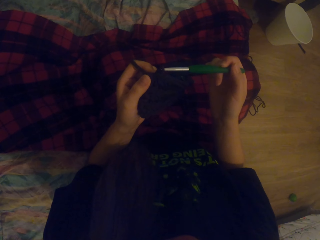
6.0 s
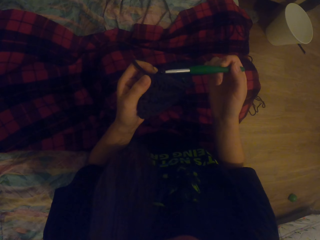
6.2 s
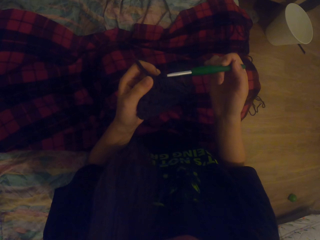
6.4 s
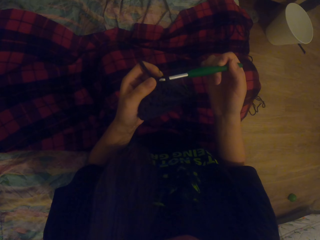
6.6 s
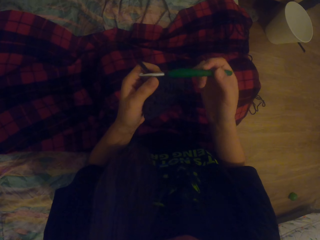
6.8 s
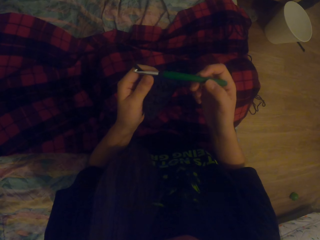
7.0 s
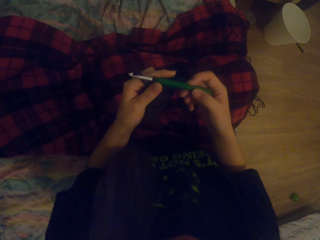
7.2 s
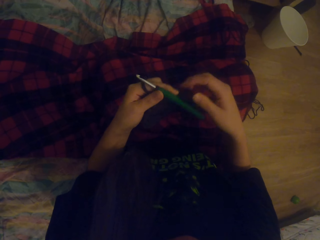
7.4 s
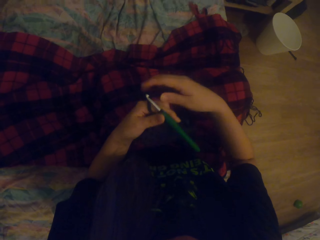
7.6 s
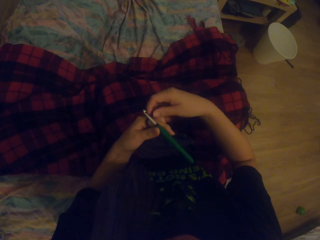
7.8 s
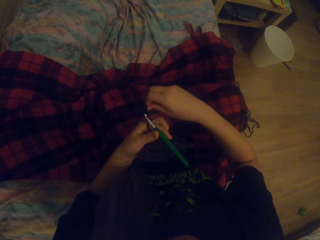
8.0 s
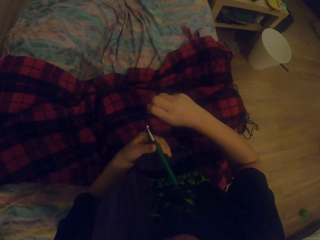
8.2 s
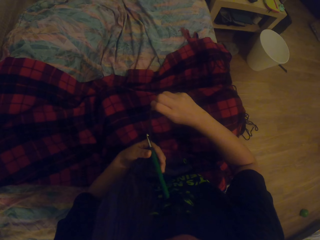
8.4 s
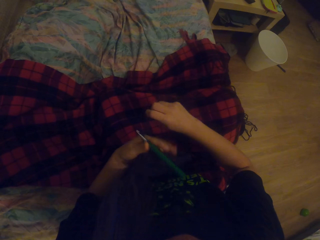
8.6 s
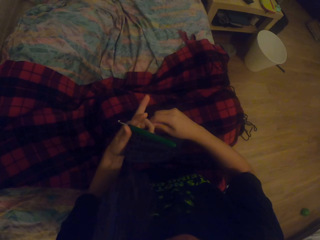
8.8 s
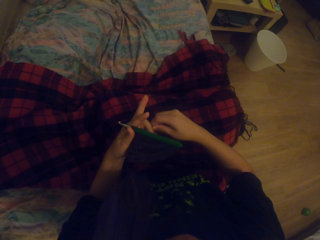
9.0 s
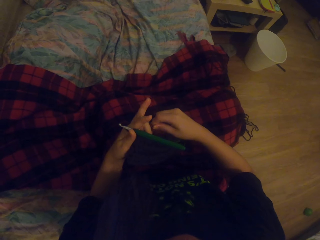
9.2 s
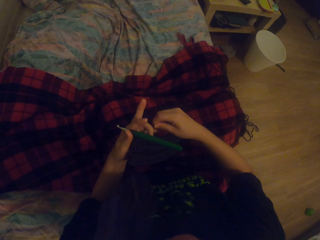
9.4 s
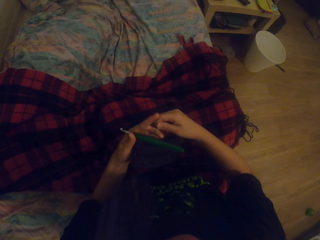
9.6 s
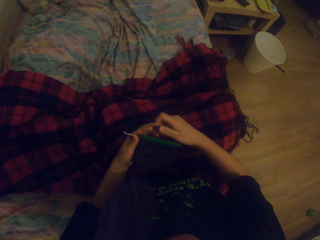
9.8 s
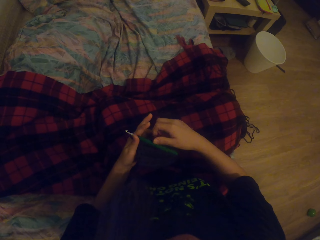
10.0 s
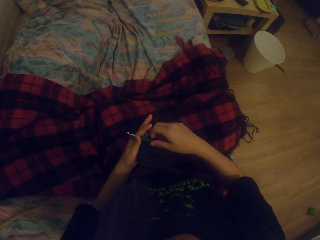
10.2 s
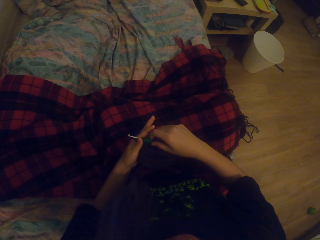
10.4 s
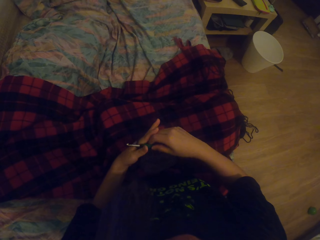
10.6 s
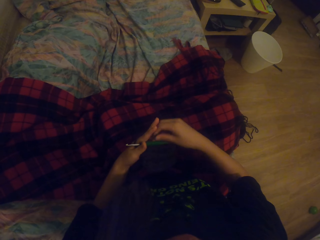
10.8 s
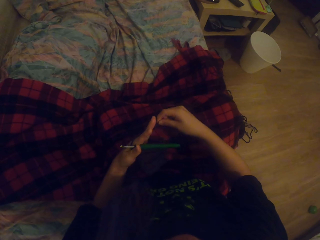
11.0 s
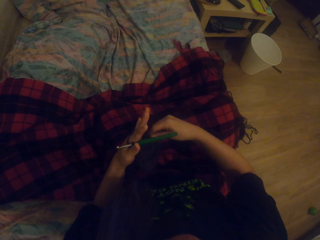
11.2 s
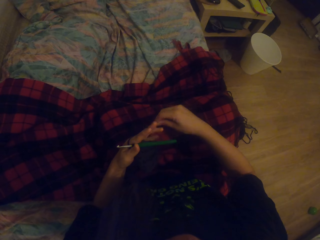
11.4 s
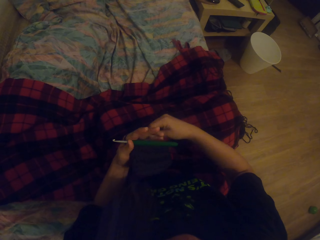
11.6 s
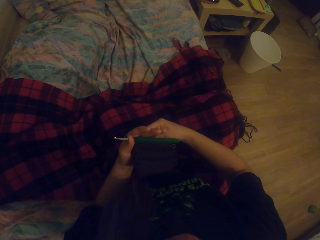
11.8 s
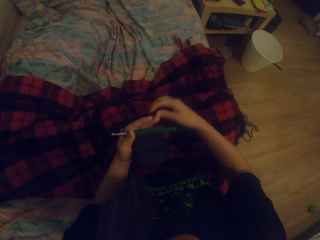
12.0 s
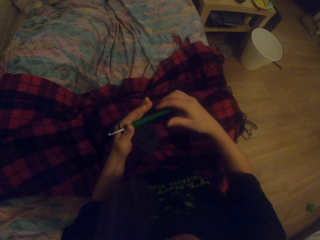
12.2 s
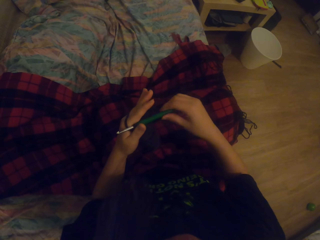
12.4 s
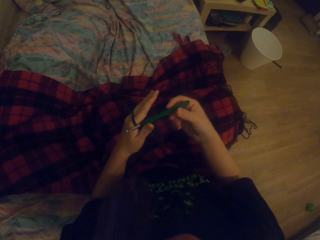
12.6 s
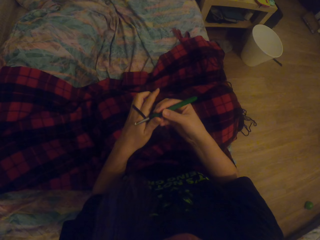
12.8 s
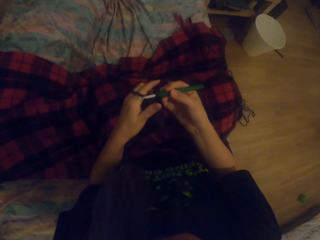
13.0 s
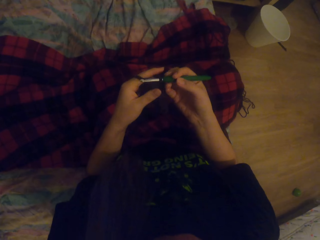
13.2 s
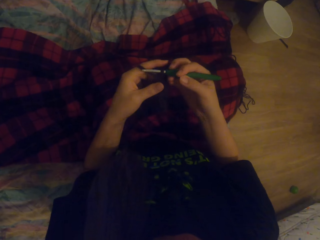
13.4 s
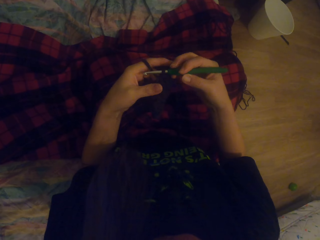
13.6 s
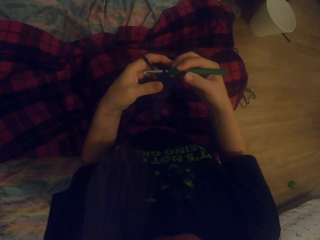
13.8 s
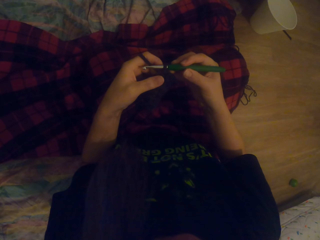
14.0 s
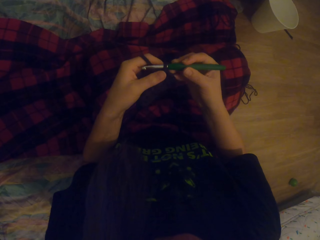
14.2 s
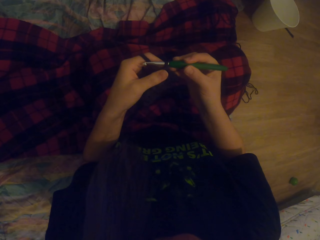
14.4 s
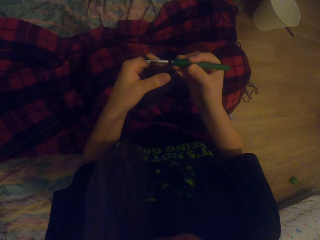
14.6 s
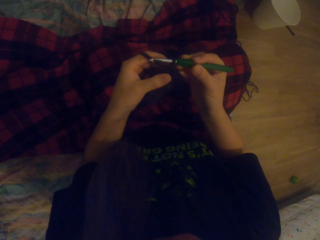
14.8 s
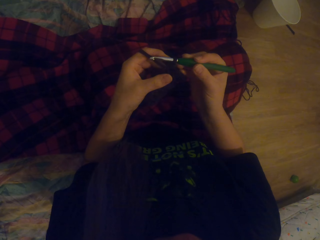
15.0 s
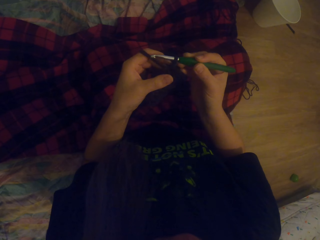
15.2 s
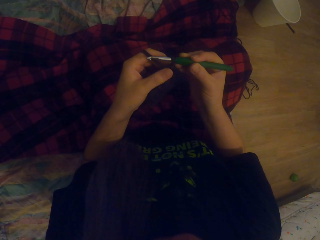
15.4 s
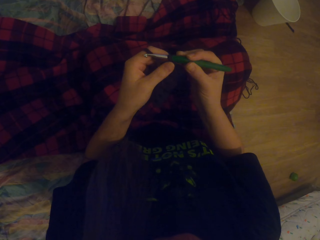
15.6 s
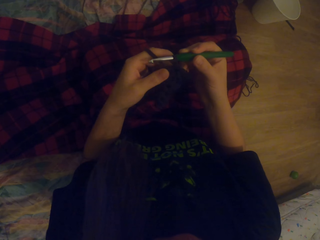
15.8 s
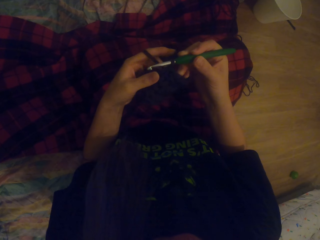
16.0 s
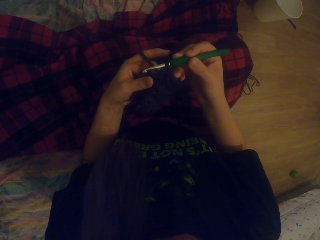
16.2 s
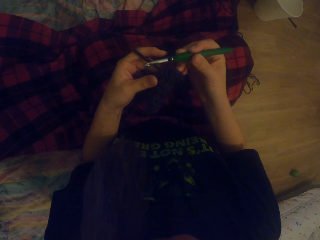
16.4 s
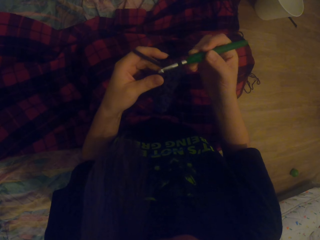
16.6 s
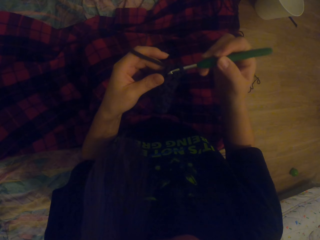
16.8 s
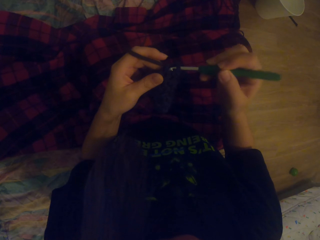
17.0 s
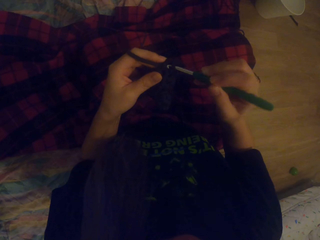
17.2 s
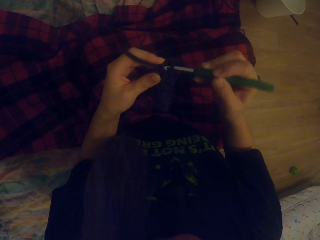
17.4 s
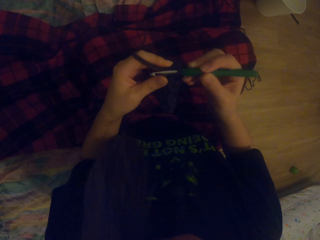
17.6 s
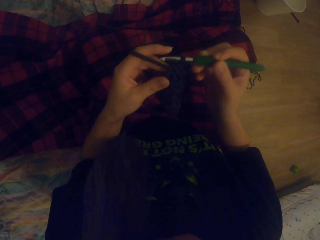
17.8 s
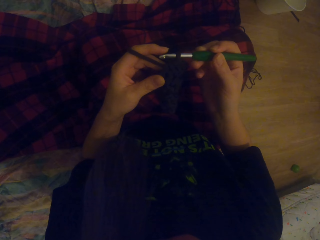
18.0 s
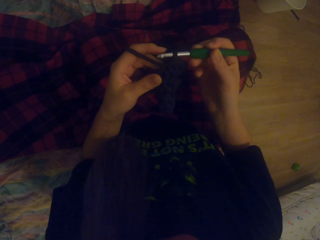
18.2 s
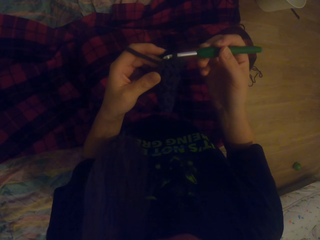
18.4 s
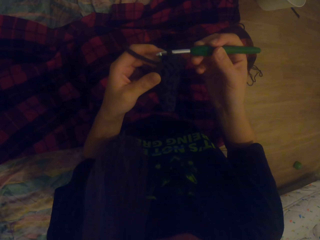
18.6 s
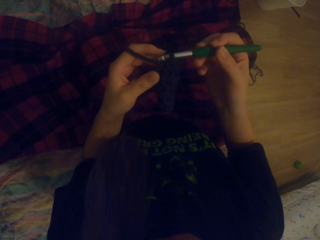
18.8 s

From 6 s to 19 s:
The camera wearer fixes the crochet hook into the fabric pattern. They knit the pouch, pull the yarn, and knit the fabric pattern with the crochet hook and the yarn.

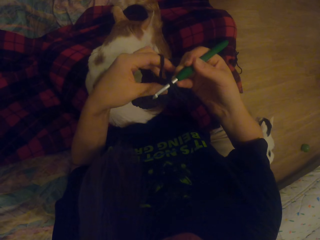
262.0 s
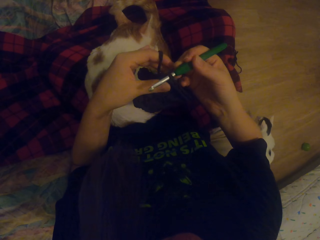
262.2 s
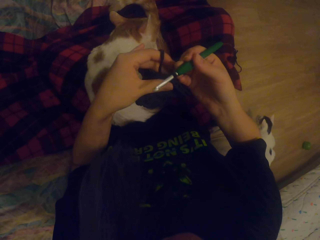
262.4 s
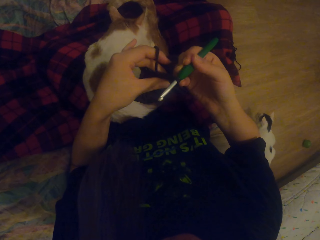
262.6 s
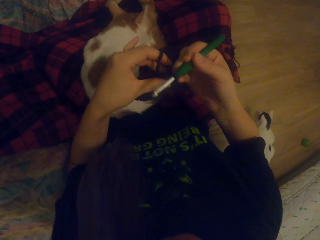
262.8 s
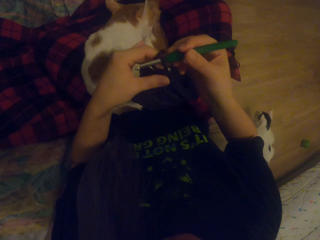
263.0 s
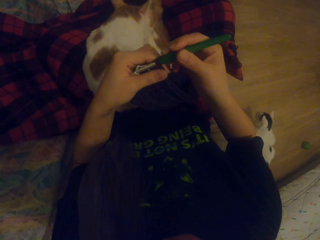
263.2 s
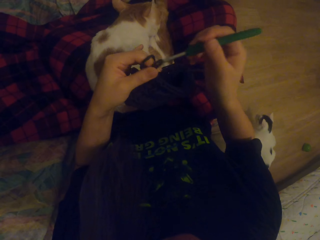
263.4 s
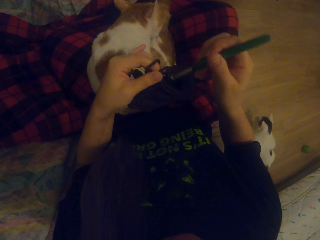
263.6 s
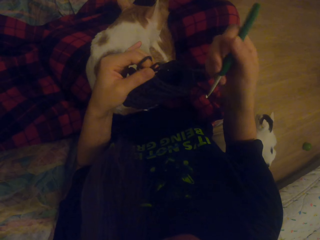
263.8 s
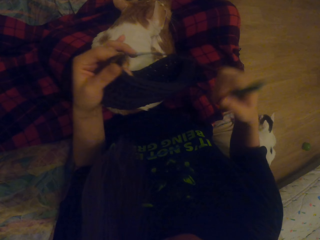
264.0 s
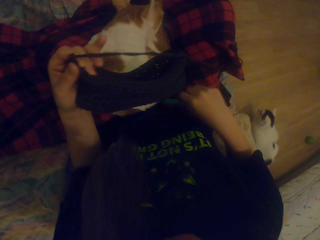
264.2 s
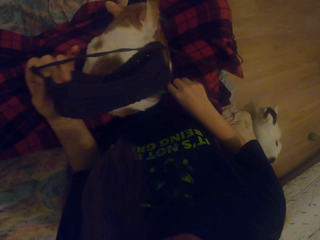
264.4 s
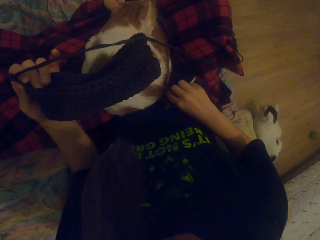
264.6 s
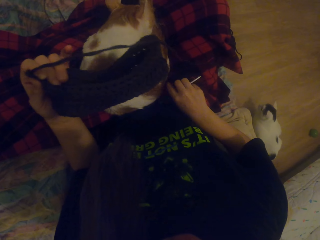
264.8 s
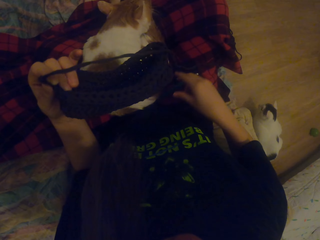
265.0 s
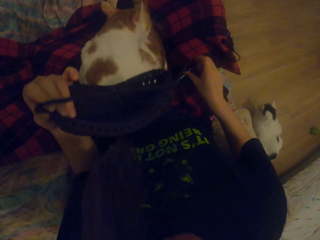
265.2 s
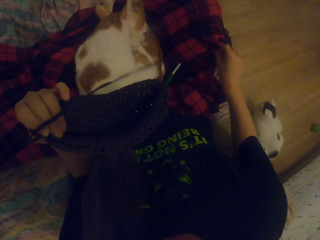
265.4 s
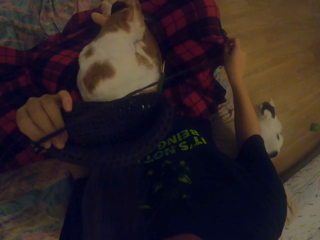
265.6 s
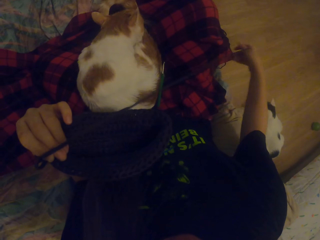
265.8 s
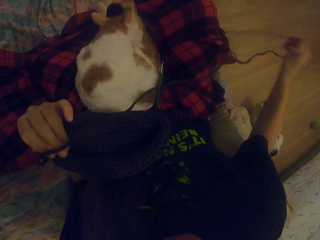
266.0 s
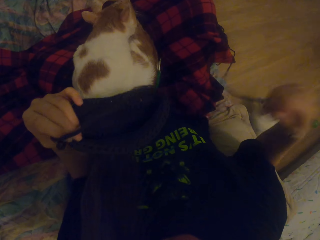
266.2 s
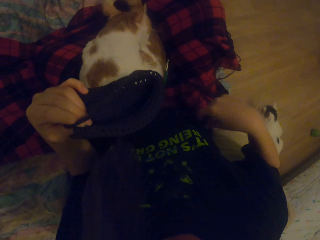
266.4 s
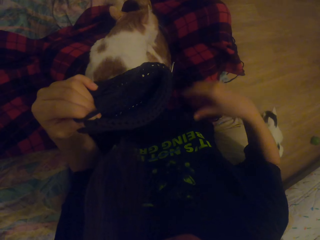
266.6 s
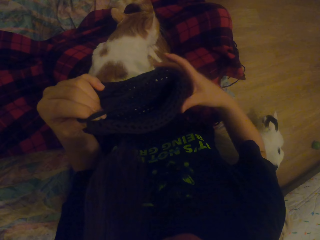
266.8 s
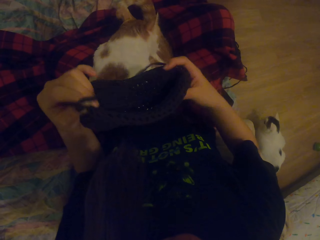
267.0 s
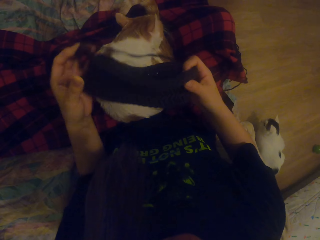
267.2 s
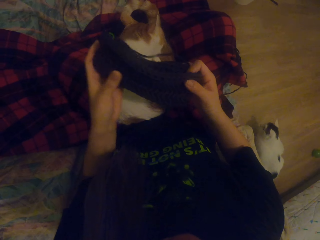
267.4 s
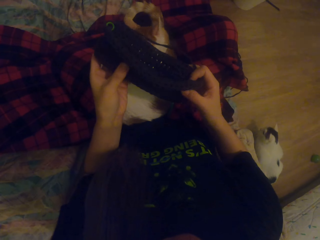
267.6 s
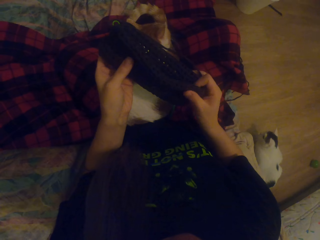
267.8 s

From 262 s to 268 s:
The camera wearer removes the crochet hook from the fabric pattern. They put the crochet hook down and pull the yarn.

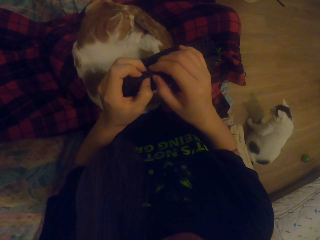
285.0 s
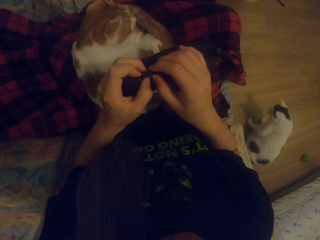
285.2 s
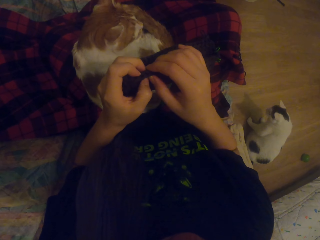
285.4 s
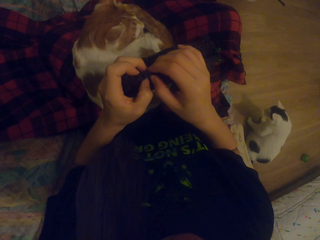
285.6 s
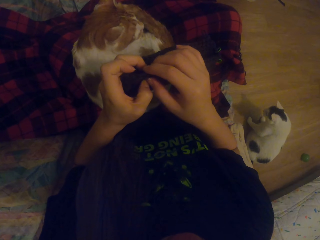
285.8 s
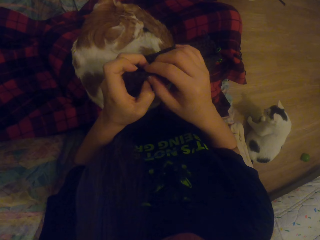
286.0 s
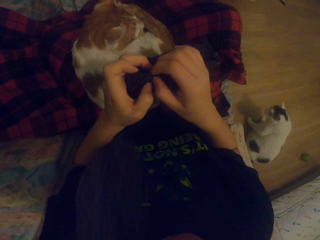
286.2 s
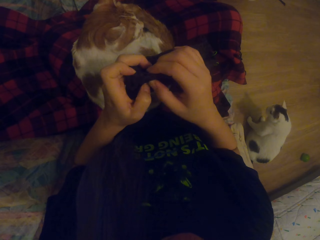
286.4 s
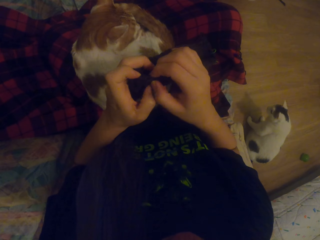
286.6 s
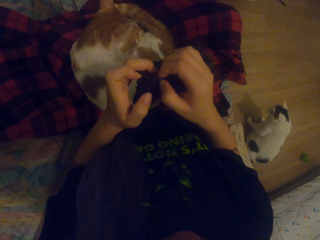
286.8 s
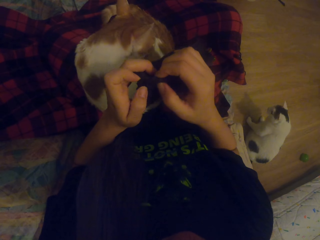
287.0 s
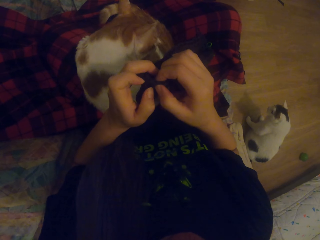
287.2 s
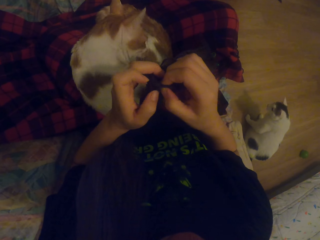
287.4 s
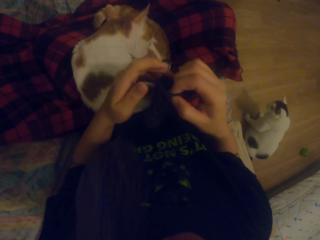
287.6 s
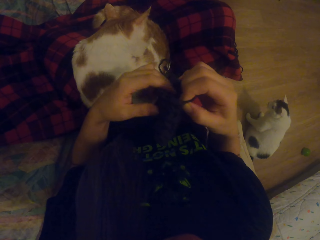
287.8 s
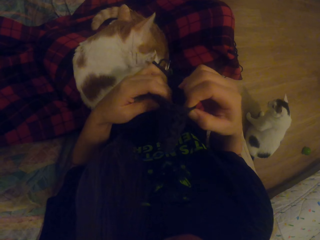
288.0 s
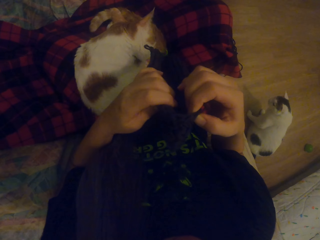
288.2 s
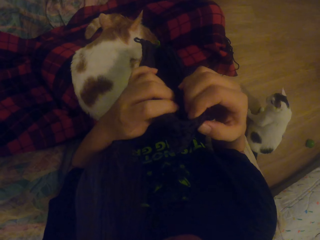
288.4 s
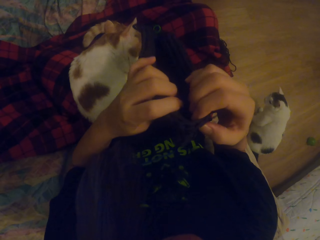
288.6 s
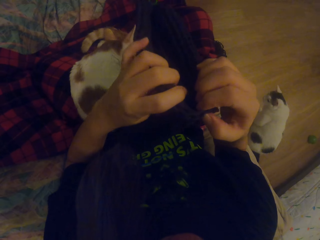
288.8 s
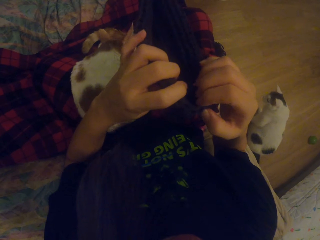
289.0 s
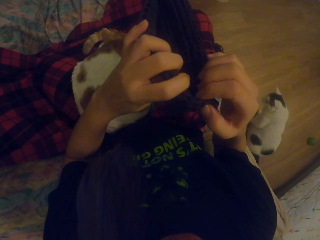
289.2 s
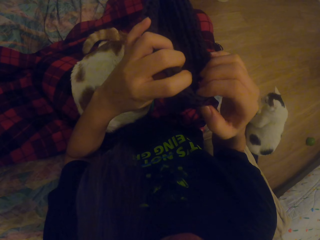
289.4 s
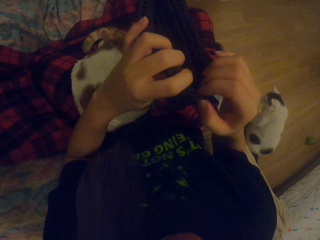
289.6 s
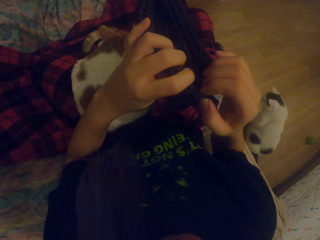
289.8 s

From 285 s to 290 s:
The camera wearer counts the pattern on the crochets.
